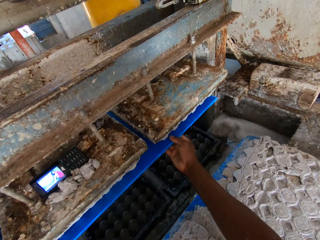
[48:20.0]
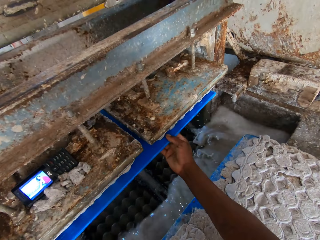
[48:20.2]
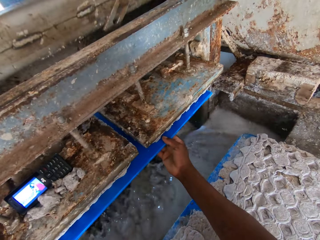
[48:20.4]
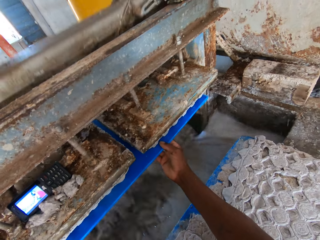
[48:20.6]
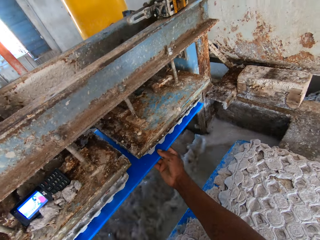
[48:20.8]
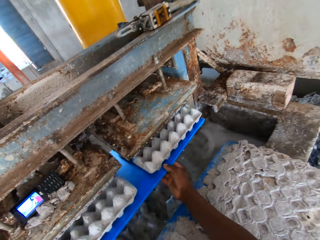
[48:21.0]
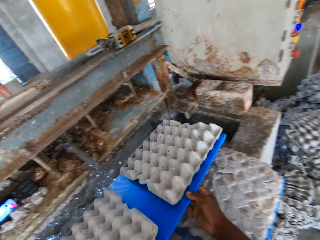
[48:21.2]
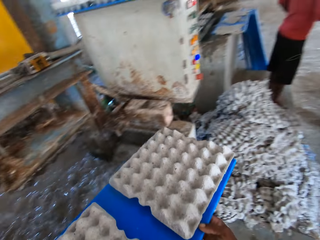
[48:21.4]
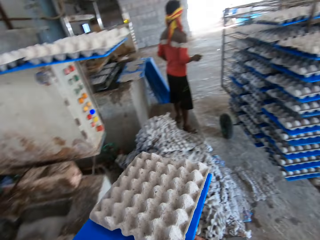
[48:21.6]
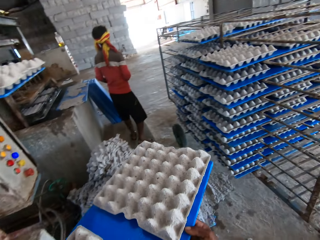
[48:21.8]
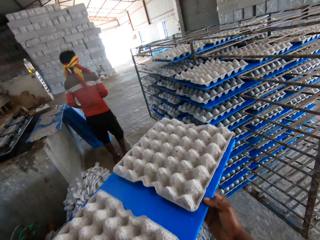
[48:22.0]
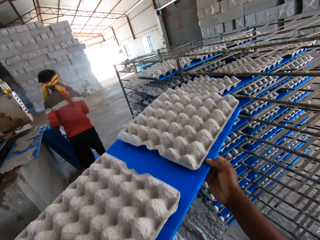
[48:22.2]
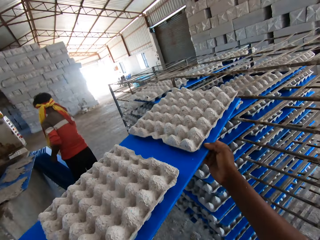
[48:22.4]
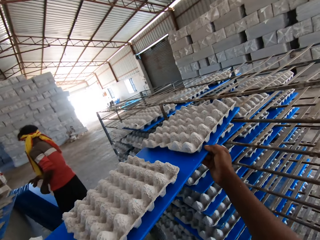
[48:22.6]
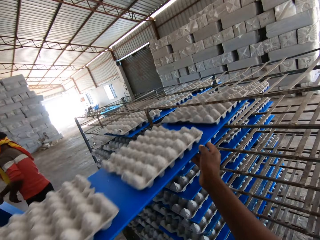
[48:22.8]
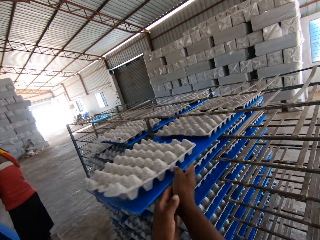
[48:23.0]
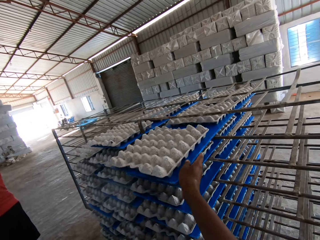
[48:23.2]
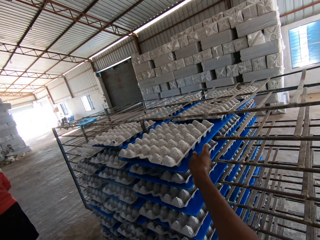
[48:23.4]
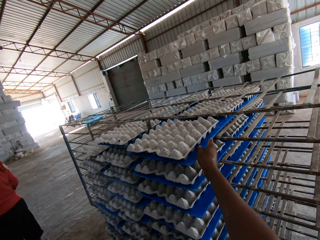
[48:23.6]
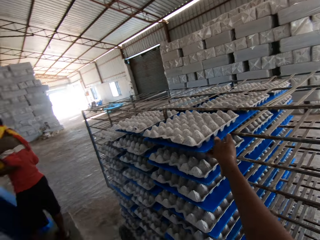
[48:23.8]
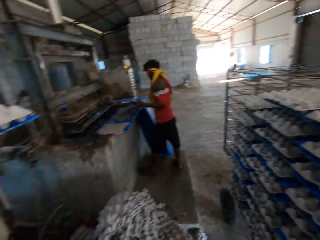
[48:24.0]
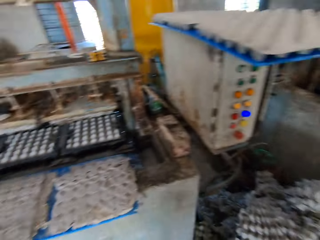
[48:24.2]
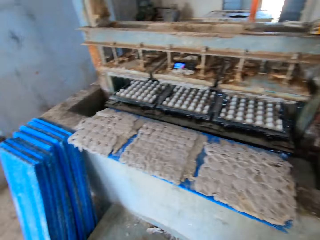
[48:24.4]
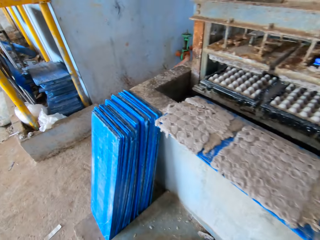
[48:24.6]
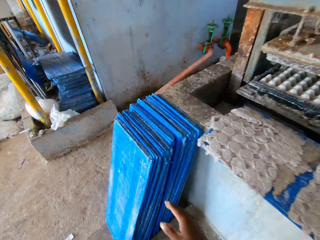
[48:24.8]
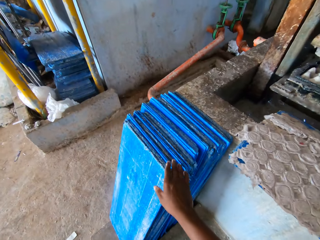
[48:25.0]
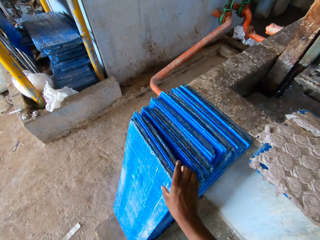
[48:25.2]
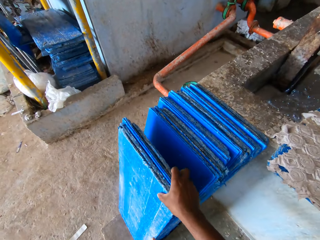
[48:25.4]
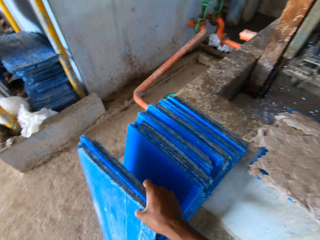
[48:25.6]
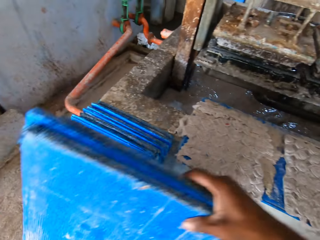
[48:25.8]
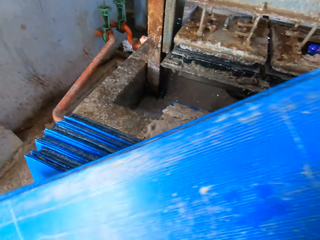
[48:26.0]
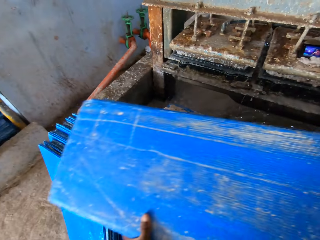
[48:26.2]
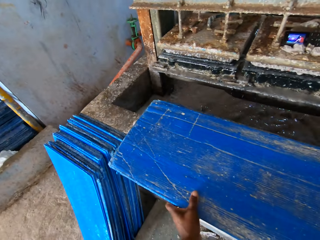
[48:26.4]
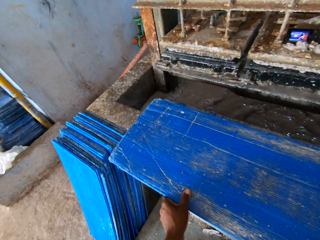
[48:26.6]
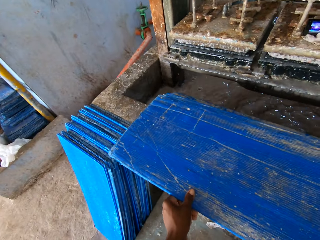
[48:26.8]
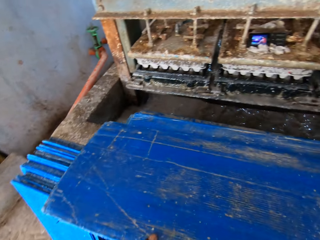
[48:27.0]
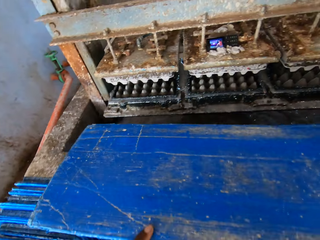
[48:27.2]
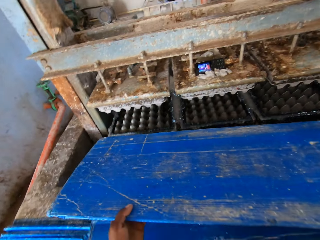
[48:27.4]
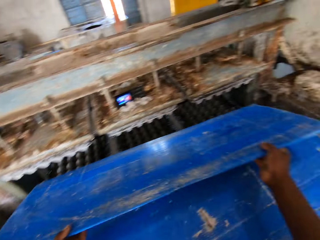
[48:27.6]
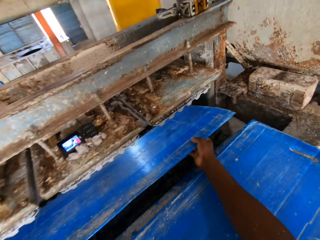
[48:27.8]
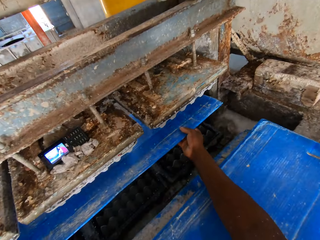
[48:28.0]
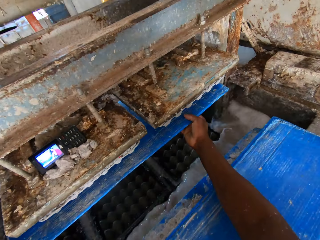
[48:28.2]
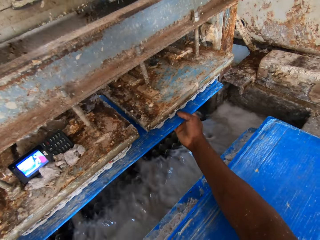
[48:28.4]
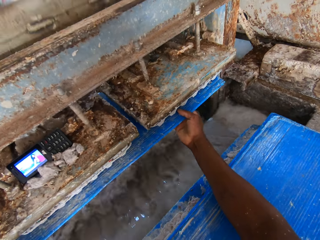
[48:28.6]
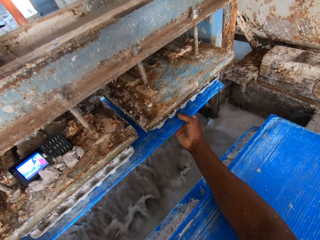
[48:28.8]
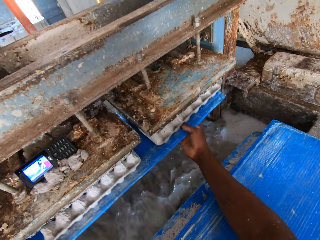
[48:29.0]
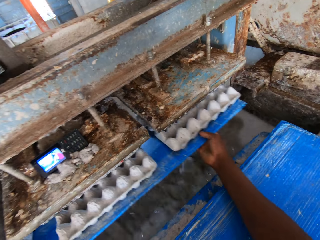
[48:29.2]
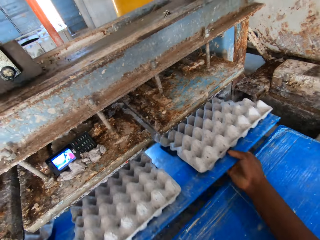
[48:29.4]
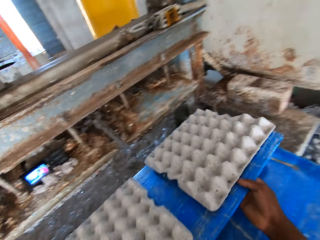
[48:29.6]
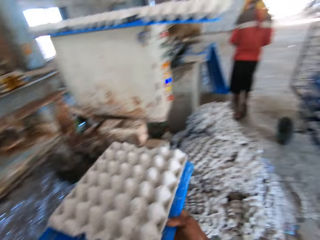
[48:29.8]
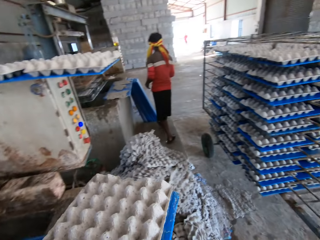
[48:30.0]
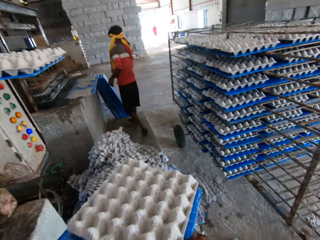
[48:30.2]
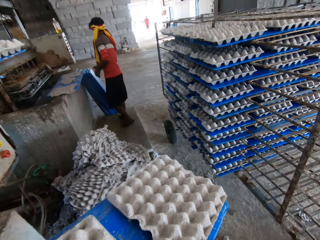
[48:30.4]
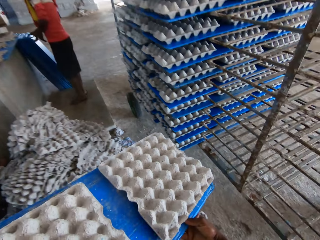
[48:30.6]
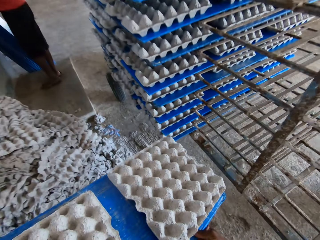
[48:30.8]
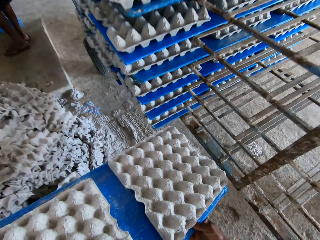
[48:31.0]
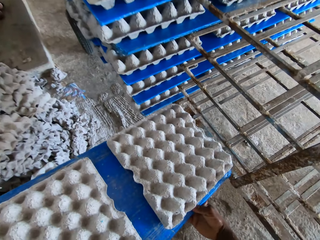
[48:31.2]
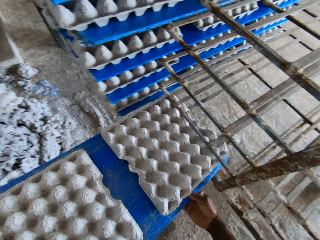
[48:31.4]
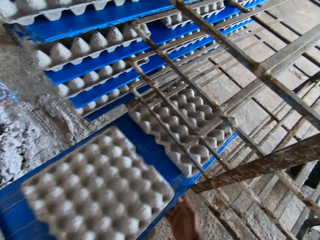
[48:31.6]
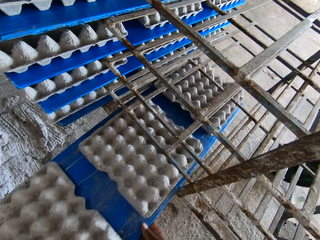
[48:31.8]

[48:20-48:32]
The camera wearer places the pvc sheet or plastic board in the pulp molding machine with both hands. He picks some egg trays with the plastic board. He removes the pvc sheet from the pulp molding machine with both hands. He places the pvc sheet with the egg trays on the rack with both hands. The man picks a pvc sheet from the floor with his right hand. The man places the pvc sheet in the pulp molding machine with both hands. The camera wearer turns around. He picks the pvc sheets from the floor with his right hand. He places the pvc sheets on the platform with both hands. He picks the pvc sheet from the platform with both hands. He places the pvc sheet in the pulp molding machine with both hands. He removes the pvc sheet from the pulp molding machine with both hands. He picks some egg trays with the plastic board.

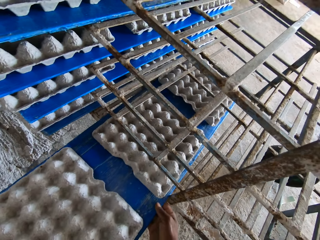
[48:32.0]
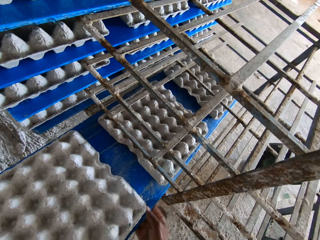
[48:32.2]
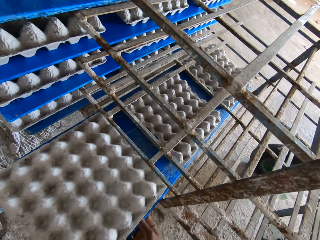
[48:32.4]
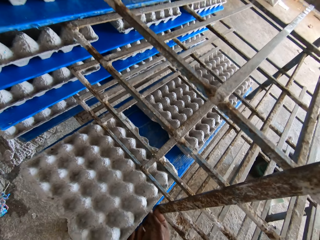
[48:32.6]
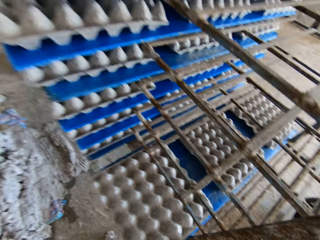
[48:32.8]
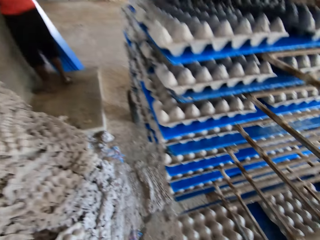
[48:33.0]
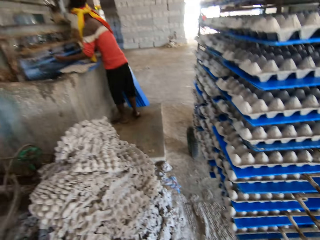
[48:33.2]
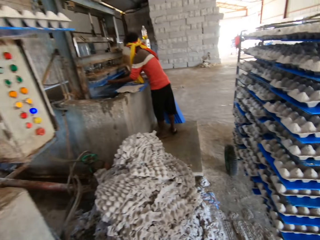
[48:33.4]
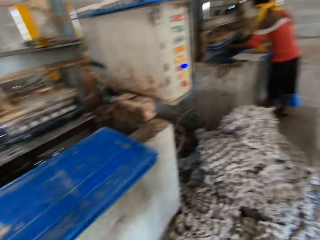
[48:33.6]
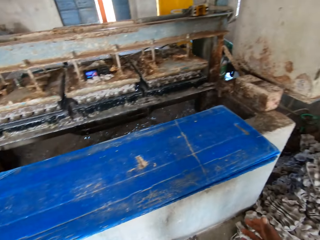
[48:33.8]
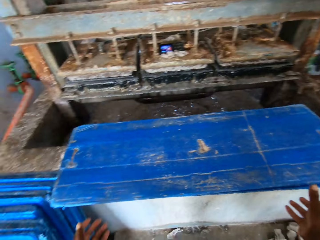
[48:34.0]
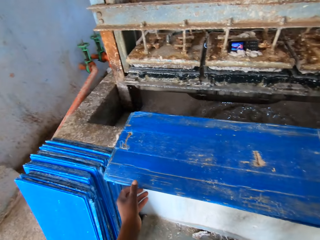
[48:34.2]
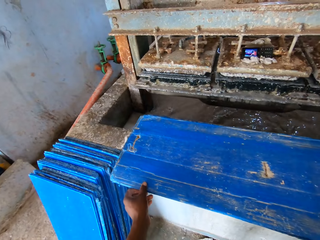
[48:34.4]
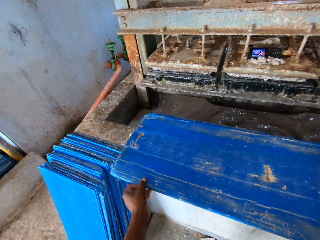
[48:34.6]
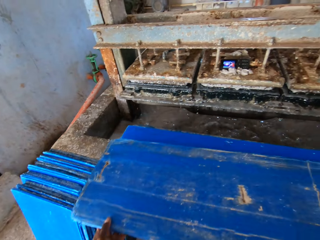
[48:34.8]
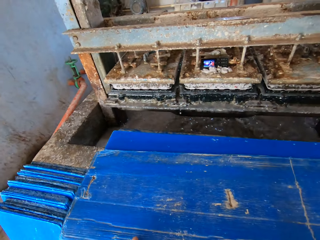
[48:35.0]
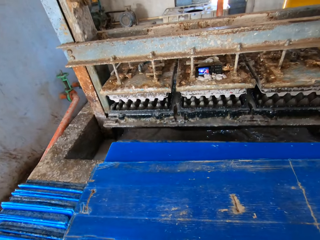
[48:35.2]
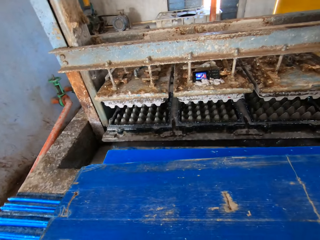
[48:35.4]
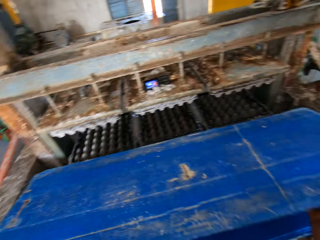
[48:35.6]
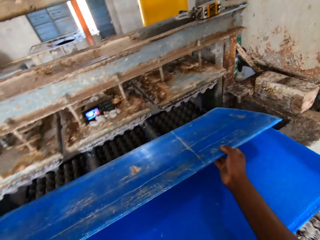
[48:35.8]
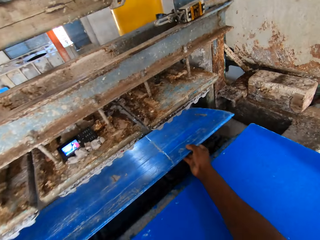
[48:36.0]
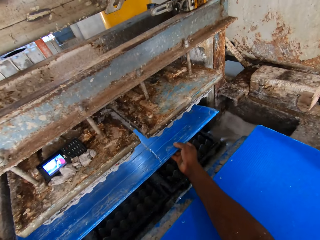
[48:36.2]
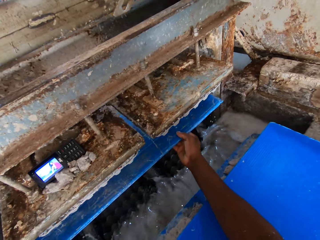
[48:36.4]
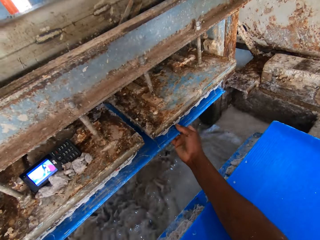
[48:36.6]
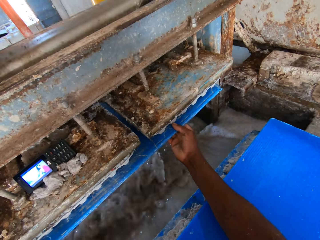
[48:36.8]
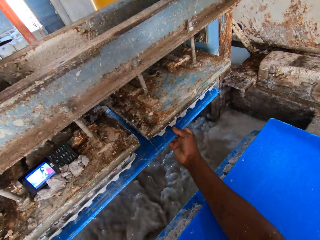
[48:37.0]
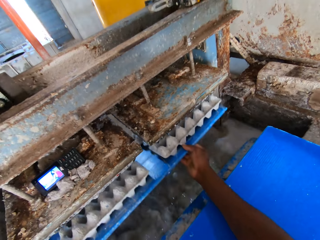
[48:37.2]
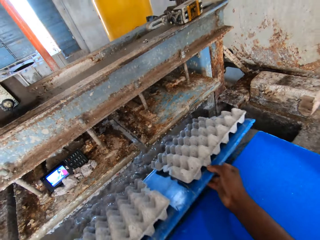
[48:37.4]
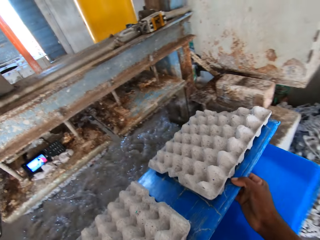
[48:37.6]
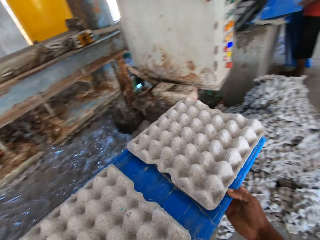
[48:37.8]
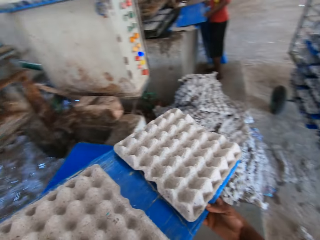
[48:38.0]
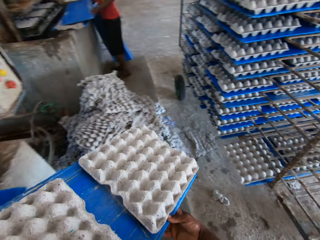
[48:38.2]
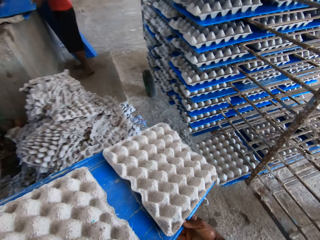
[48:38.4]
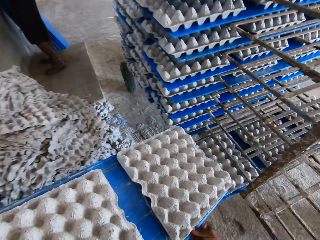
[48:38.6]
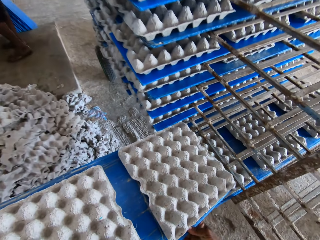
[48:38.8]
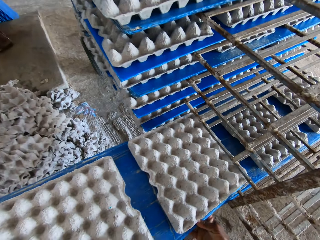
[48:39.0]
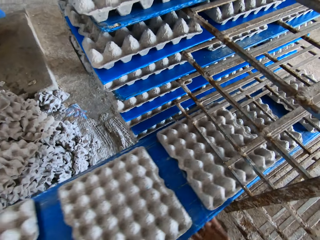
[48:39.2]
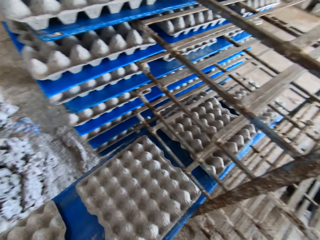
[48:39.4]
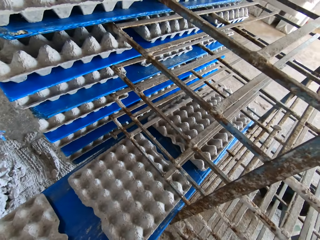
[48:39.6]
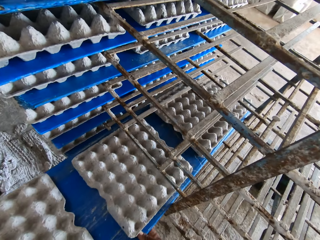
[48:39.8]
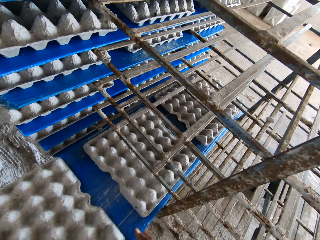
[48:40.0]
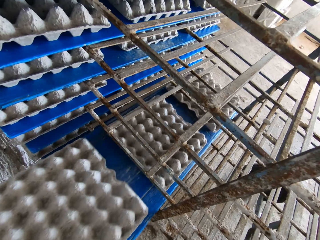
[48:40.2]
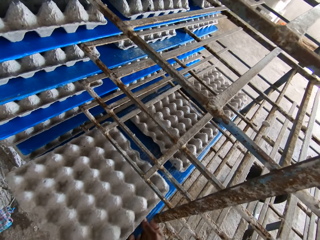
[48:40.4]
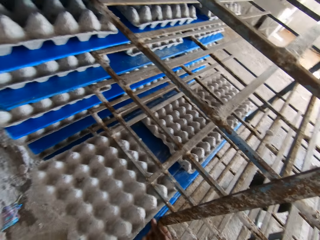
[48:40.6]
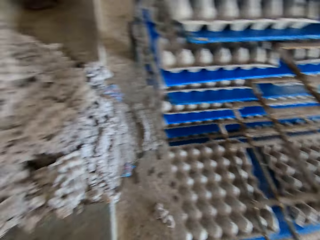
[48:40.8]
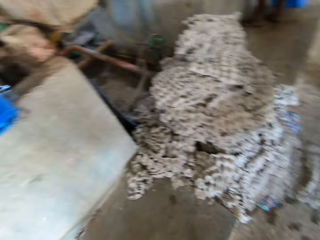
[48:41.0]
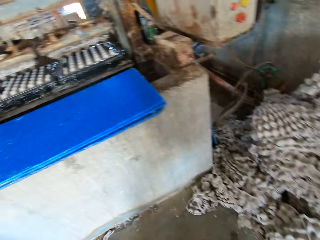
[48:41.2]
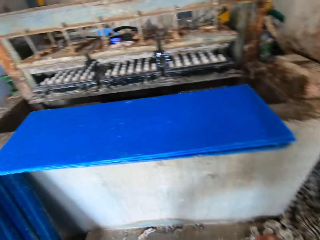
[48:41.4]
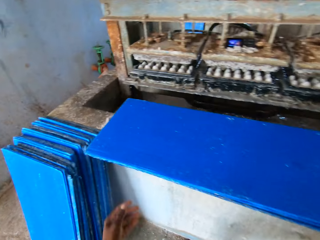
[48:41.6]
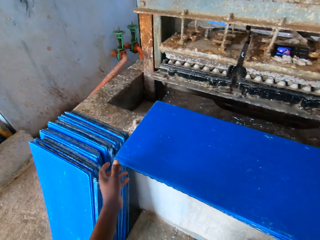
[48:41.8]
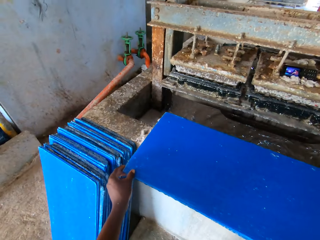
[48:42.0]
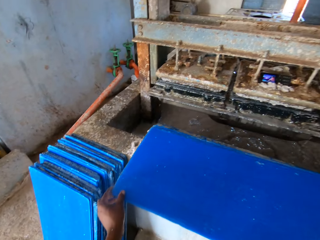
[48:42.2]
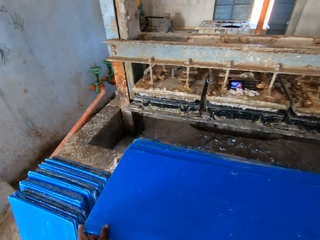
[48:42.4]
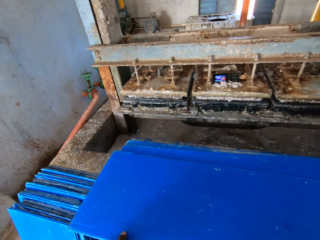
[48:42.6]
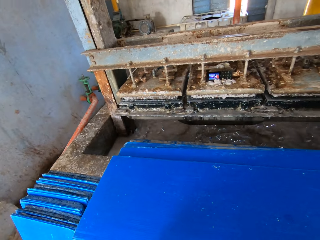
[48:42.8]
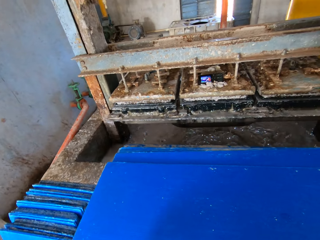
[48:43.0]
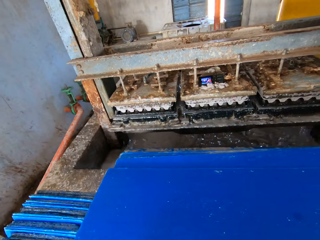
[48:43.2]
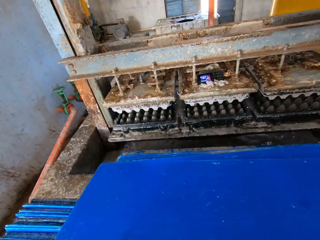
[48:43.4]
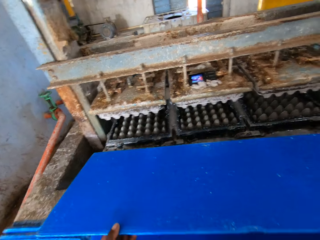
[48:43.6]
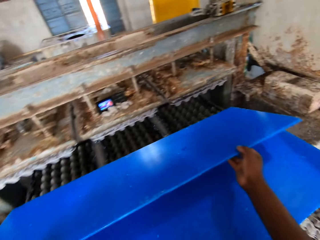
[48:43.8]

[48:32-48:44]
The camera wearer places the pvc sheet or plastic board with the egg trays on the rack with both hands. The man places a pvc sheet in the pulp molding machine with both hands. The camera wearer turns around. They pick the pvc sheet from the platform with both hands. They place the pvc sheet in the pulp molding machine with both hands. They remove the pvc sheet from the pulp molding machine with both hands. They pick some egg trays with the plastic board. The man holds a pvc sheet with both hands. The camera wearer places the pvc sheet with the egg trays on the rack with both hands. They turn around. They pick the pvc sheet from the platform with both hands.
